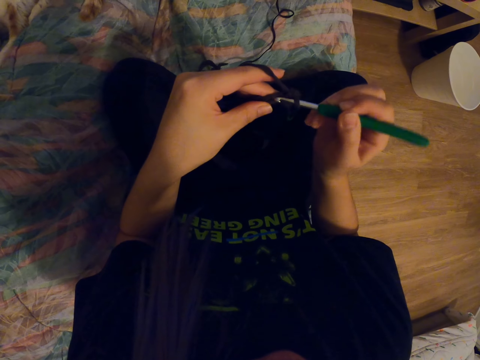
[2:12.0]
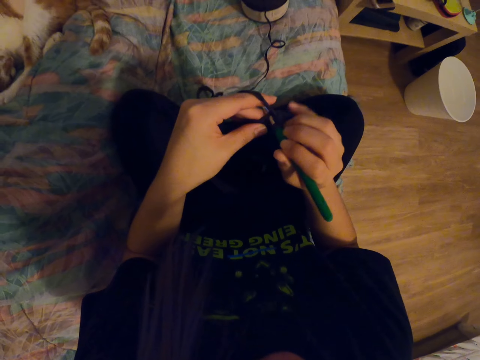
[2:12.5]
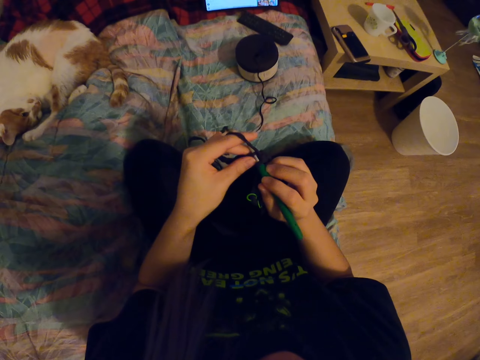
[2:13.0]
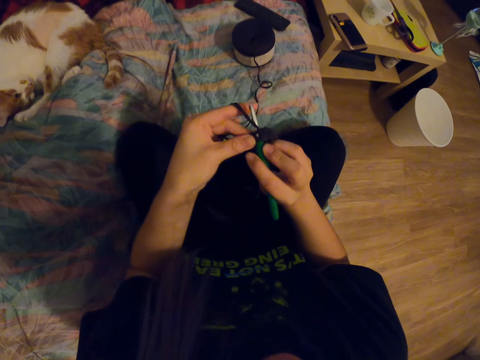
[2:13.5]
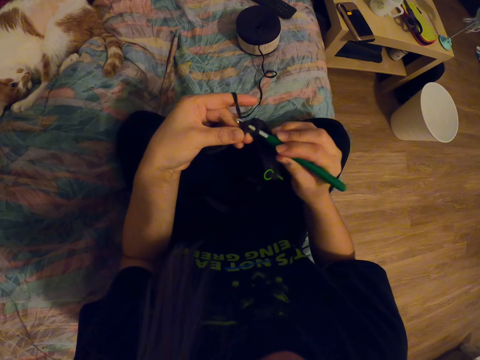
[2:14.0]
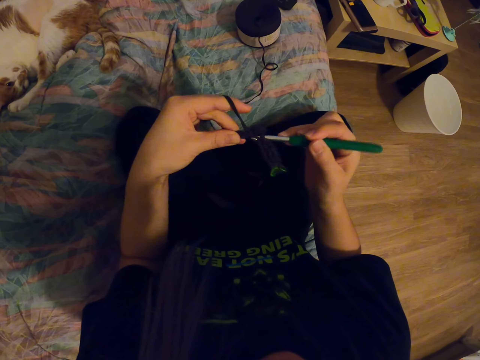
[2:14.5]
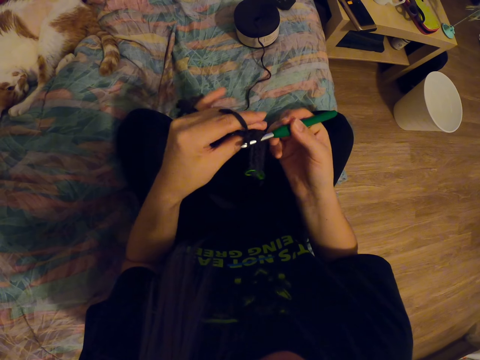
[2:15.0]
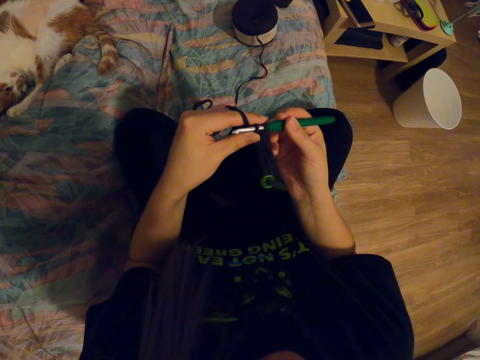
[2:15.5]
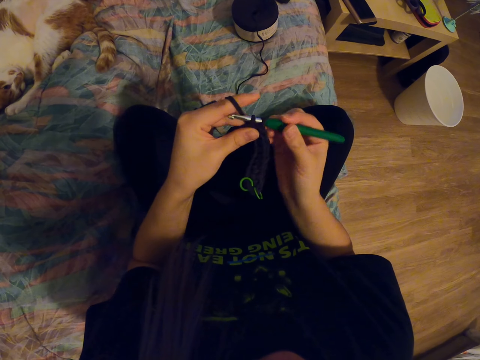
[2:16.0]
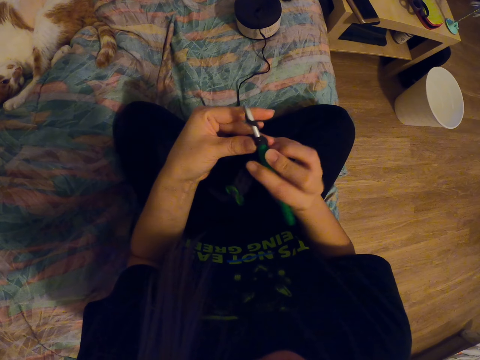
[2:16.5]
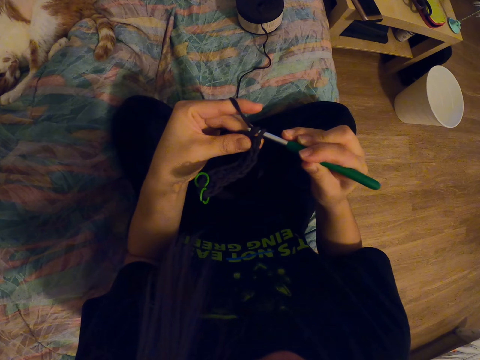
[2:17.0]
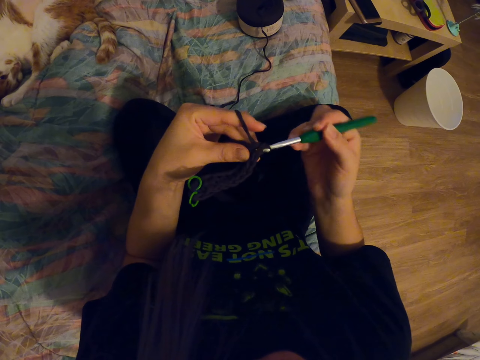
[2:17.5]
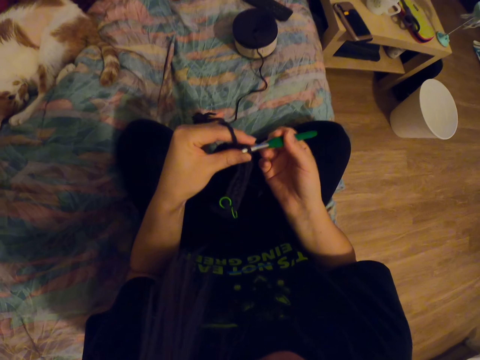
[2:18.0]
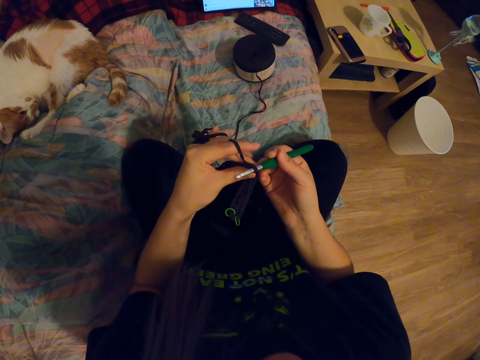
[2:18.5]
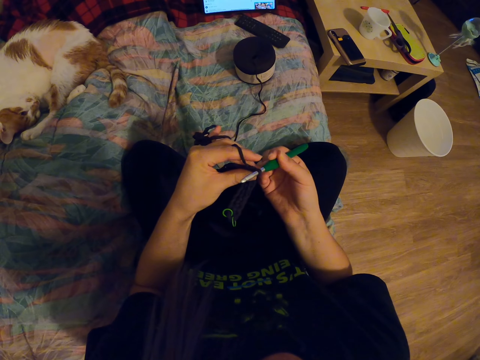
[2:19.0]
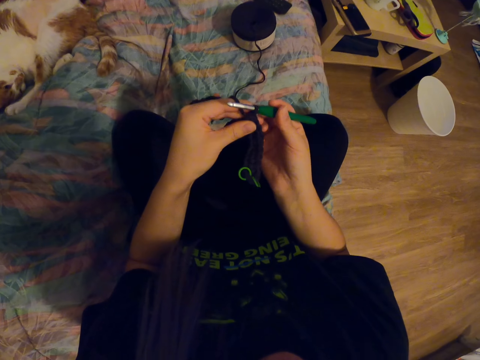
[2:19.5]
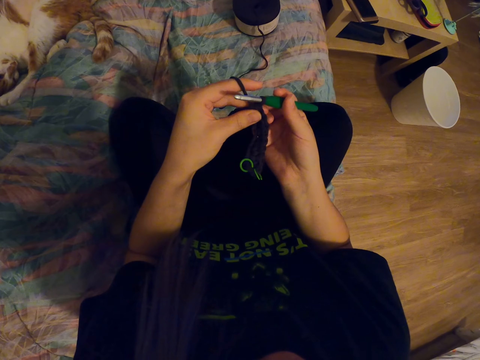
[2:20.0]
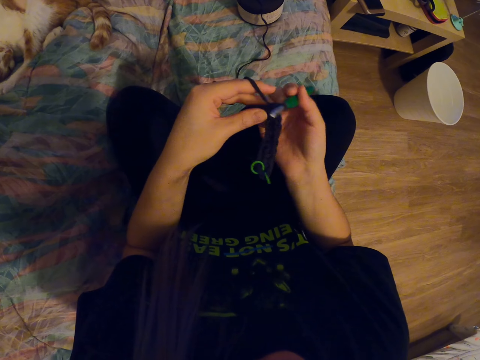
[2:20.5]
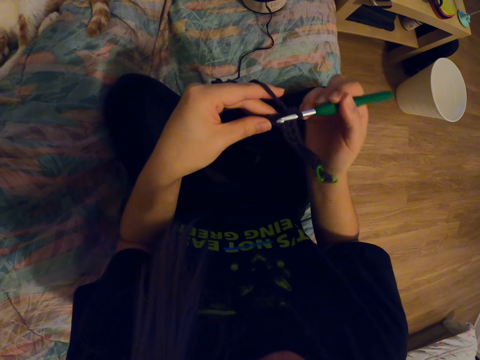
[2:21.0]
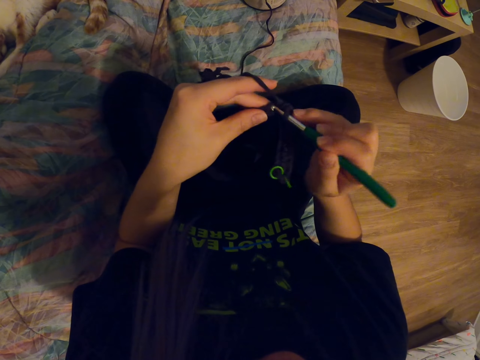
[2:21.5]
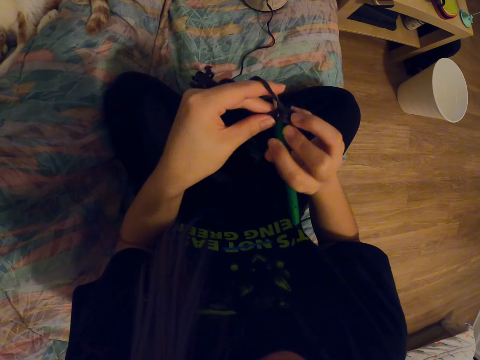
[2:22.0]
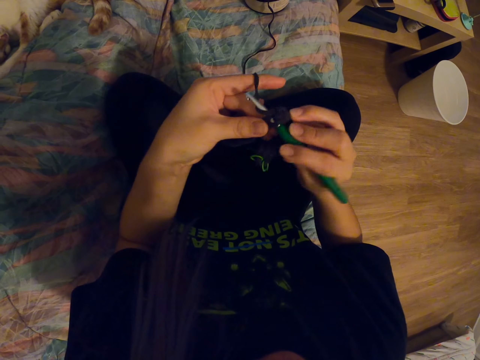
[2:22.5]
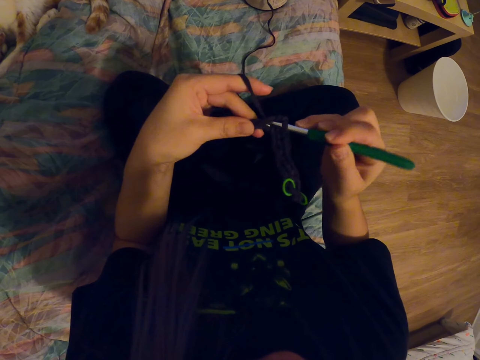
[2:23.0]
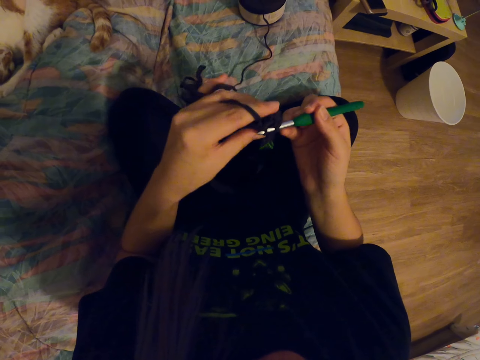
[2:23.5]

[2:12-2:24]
The camera wearer knits a fabric with a crochet hook. They look at the tablet. They look at the tablet again.

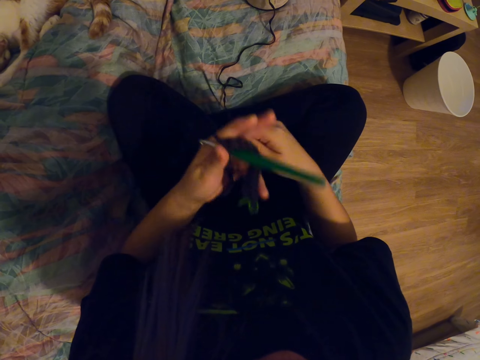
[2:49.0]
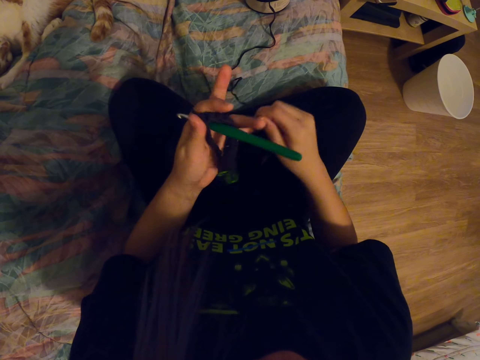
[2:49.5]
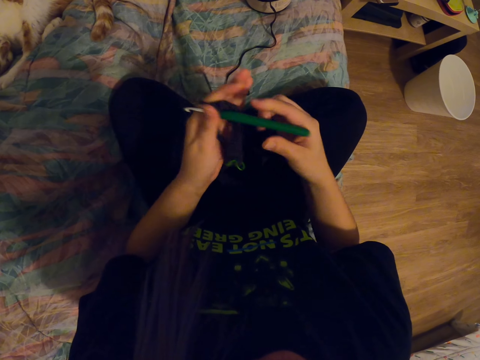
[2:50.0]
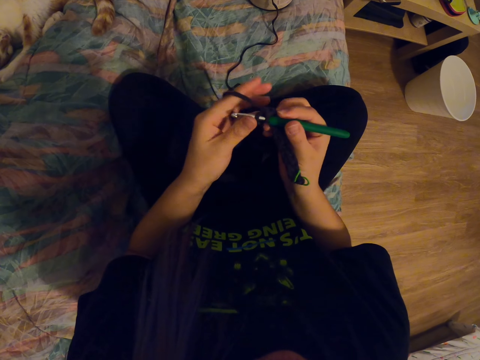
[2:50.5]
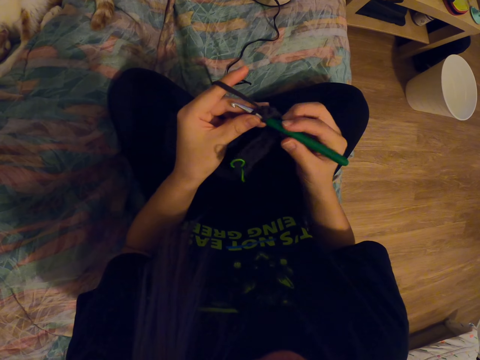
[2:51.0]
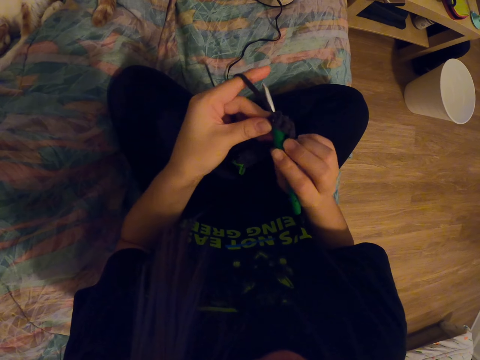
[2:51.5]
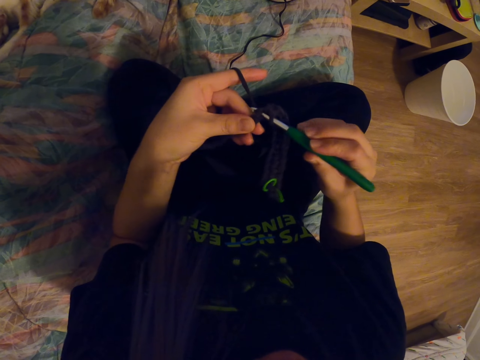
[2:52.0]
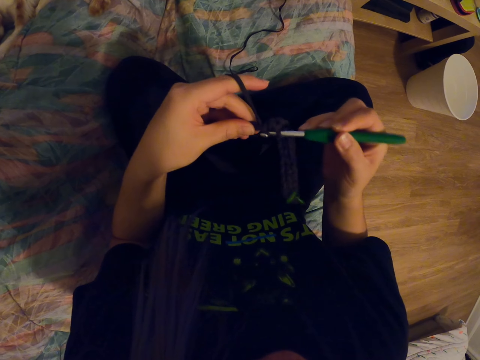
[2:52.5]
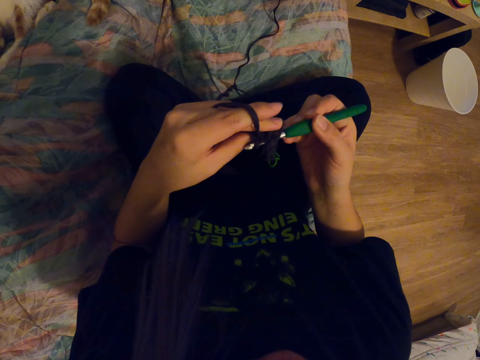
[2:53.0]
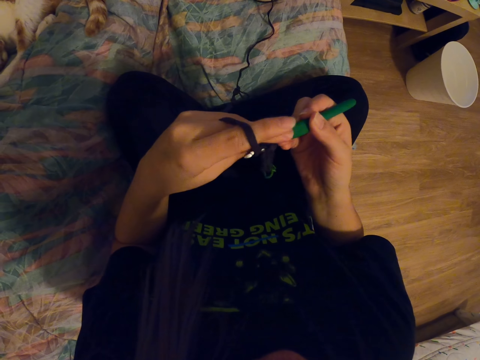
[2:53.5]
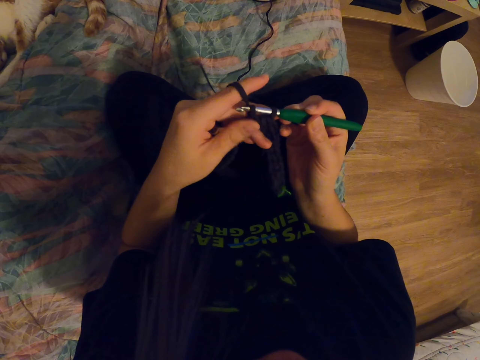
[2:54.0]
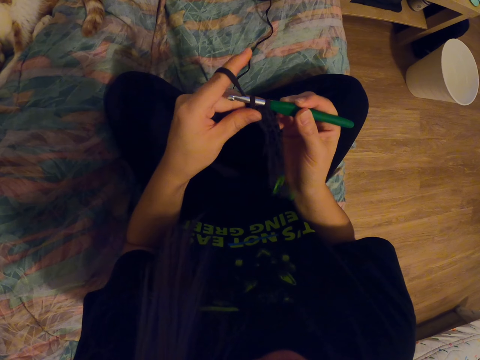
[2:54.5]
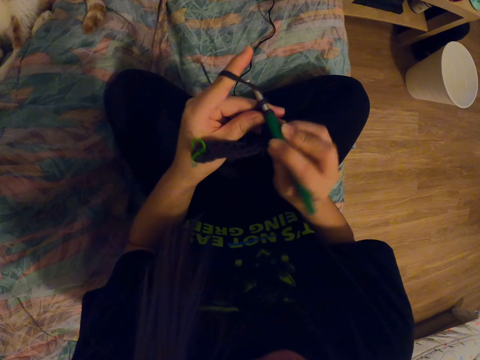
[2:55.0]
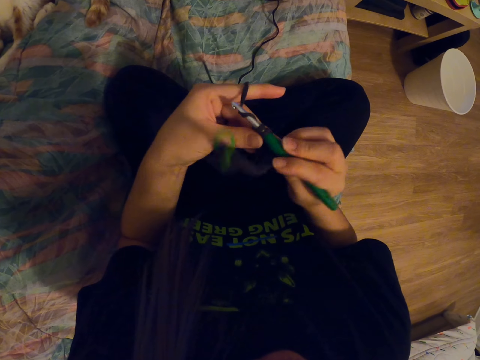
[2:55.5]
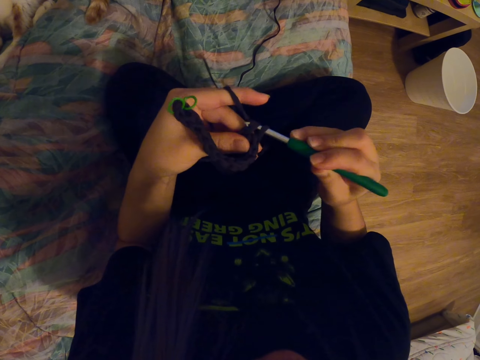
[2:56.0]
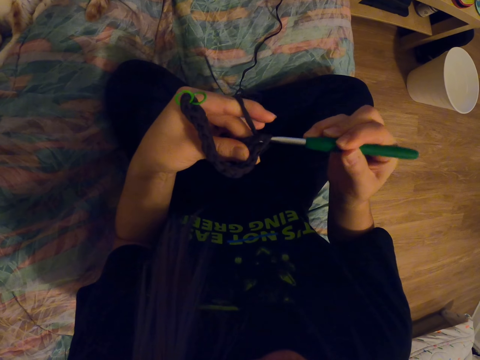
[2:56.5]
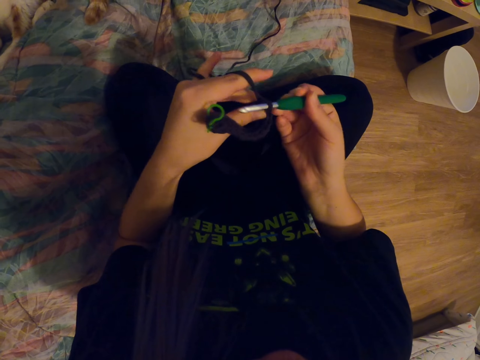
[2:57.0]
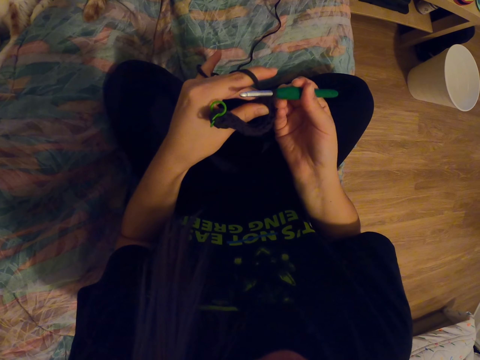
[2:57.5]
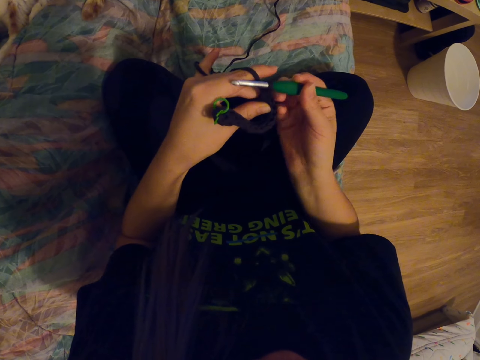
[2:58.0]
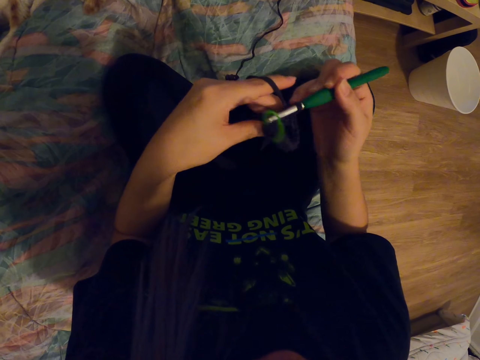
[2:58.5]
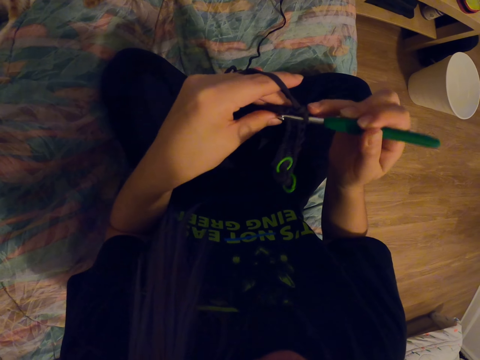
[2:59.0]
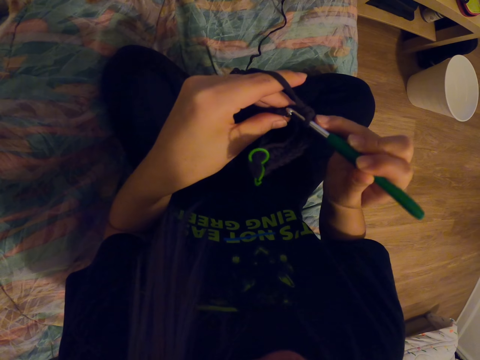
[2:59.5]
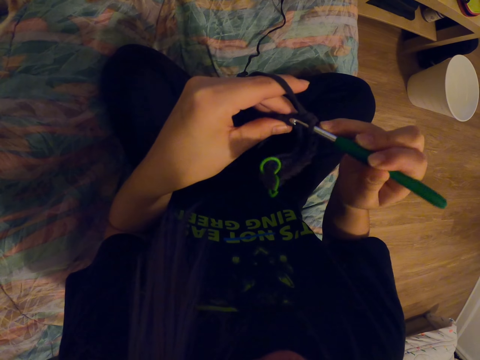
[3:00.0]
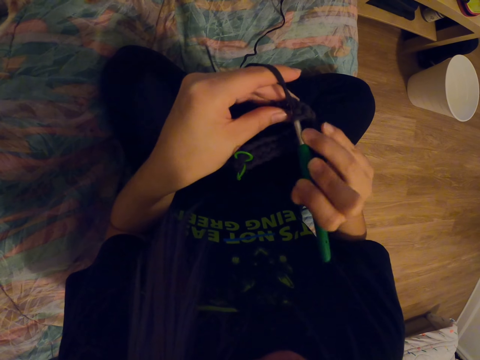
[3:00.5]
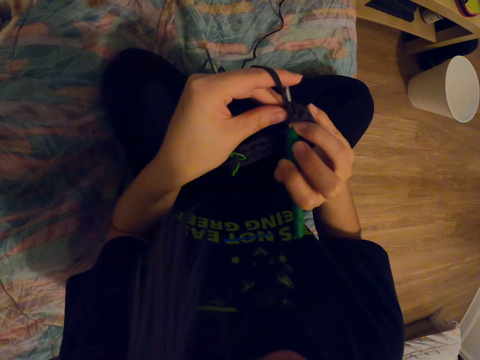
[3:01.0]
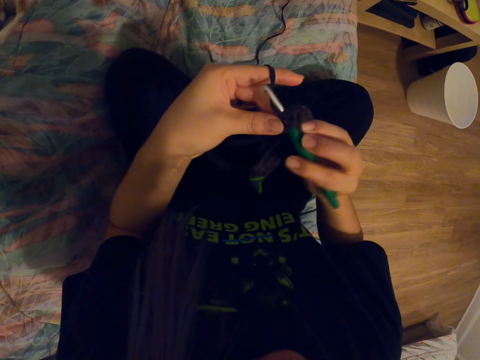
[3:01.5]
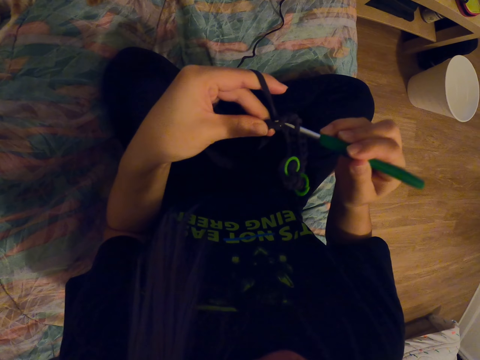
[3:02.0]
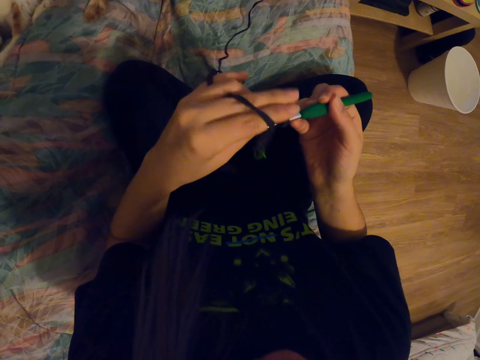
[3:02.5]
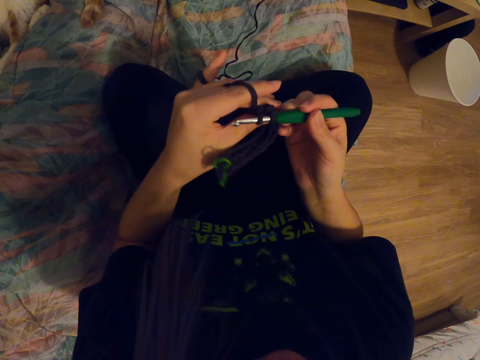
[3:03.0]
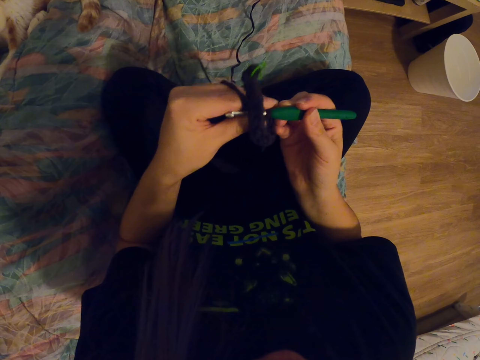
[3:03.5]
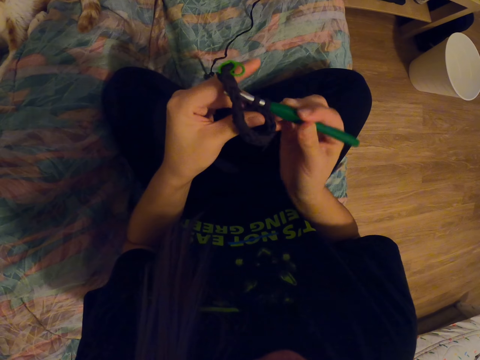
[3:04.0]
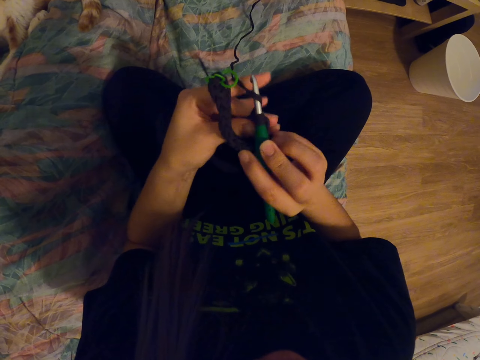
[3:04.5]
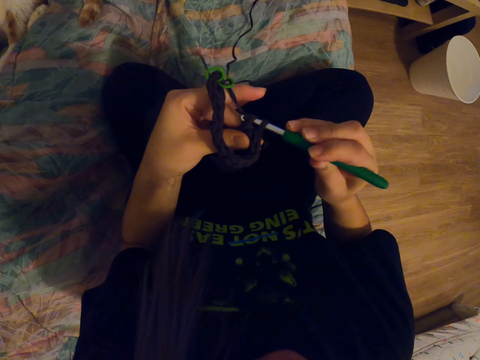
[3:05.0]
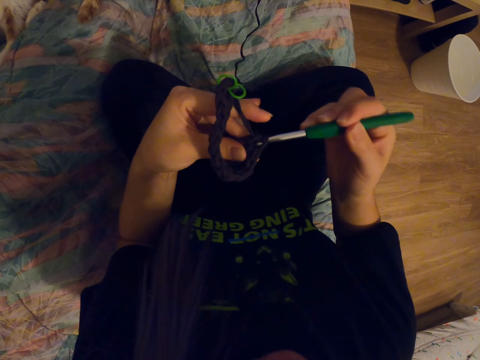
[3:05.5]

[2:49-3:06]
The camera wearer holds the crochet hook on the right hand. They knit a fabric with the crochet hook.
